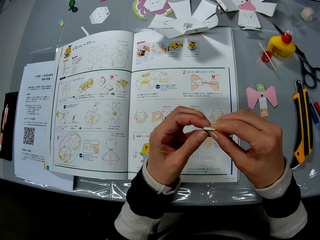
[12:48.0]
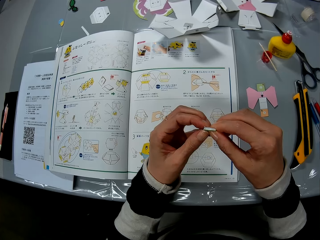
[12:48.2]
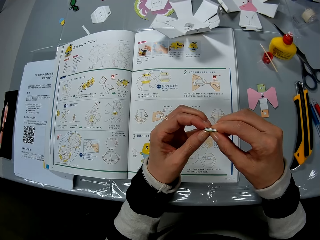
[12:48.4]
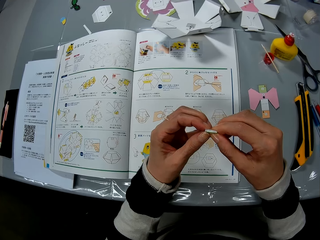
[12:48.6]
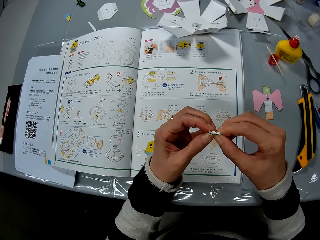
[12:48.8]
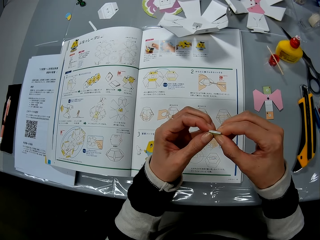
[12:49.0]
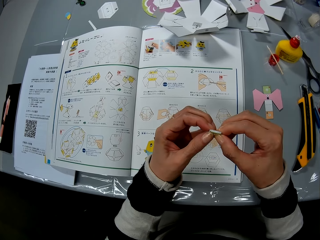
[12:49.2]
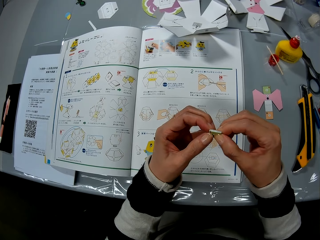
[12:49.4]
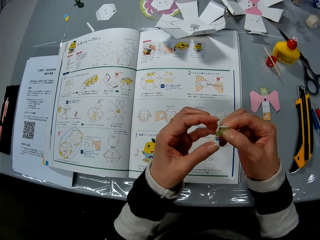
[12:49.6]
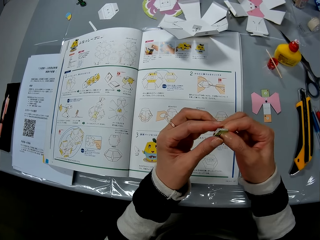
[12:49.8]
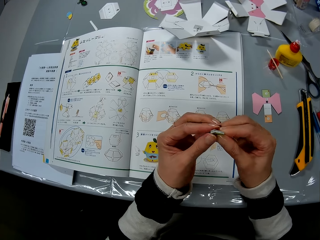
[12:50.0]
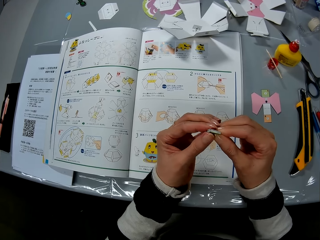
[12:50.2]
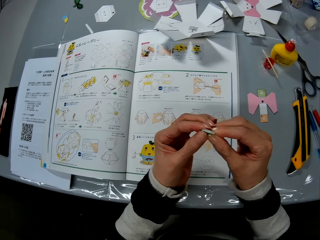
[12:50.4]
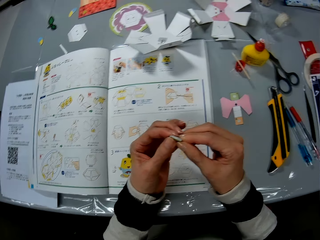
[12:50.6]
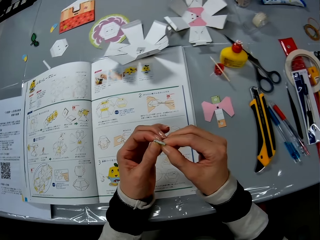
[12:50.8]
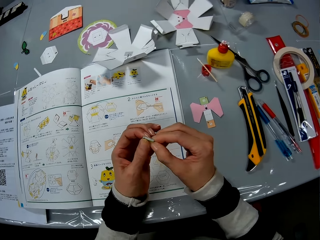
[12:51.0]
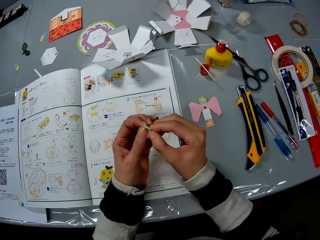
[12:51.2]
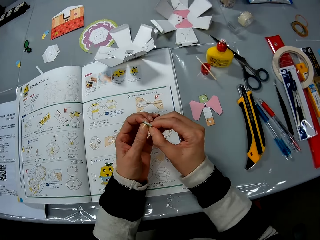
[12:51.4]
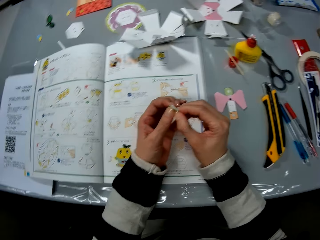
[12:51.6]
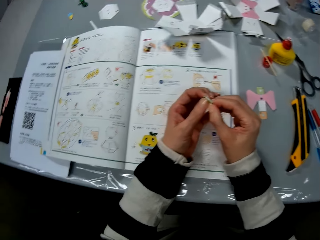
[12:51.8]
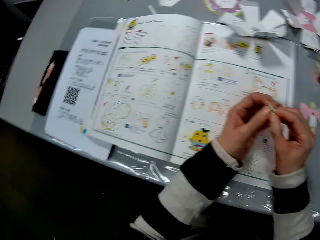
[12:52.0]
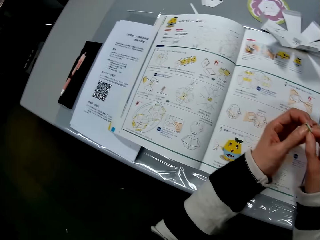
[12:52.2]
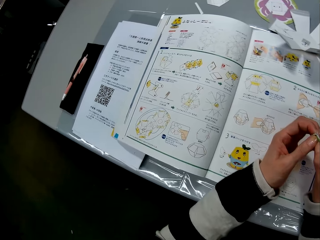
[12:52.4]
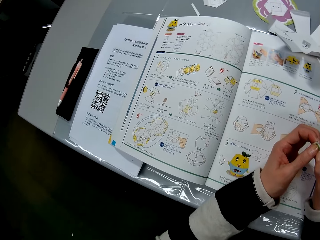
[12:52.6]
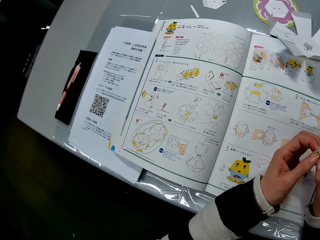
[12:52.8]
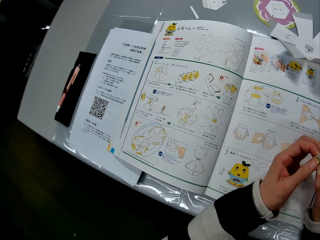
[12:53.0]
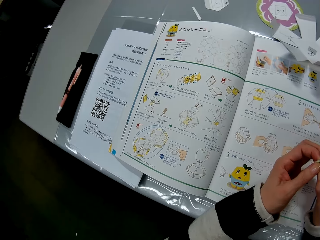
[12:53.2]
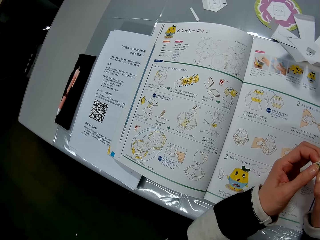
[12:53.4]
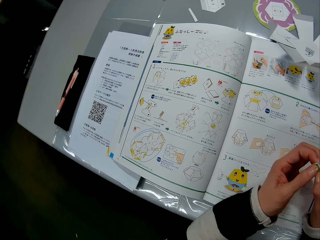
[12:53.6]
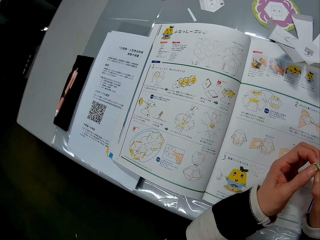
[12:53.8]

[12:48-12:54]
The camera wearer presses the piece of craft paper with her hands.

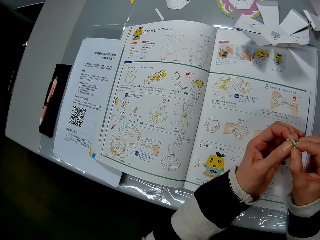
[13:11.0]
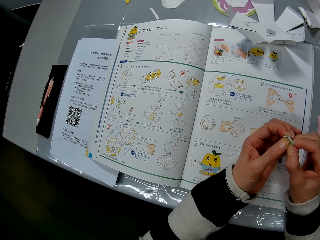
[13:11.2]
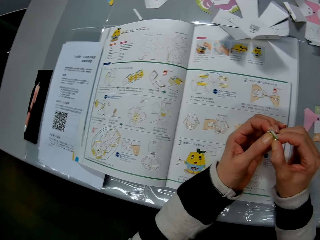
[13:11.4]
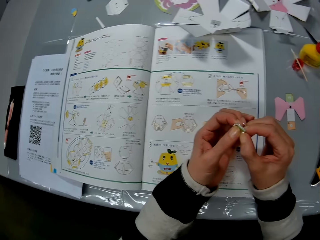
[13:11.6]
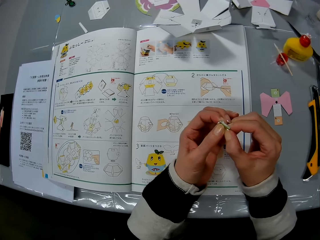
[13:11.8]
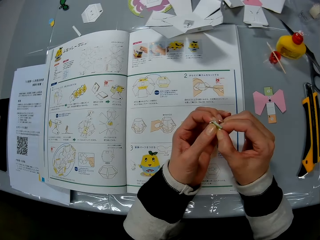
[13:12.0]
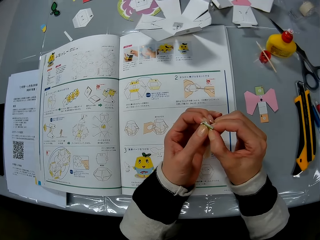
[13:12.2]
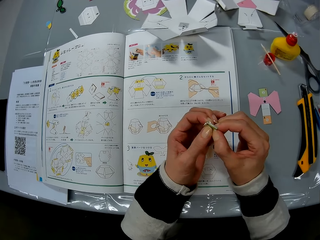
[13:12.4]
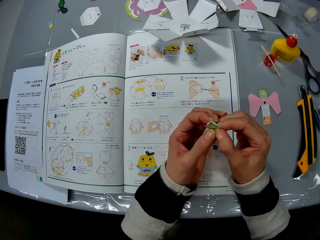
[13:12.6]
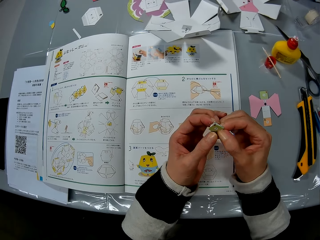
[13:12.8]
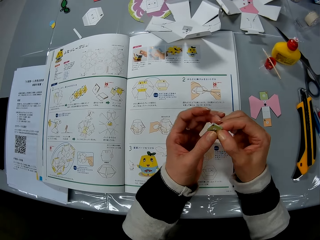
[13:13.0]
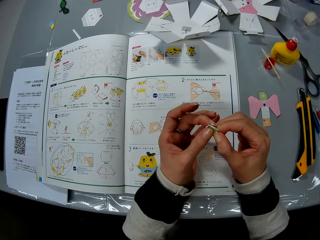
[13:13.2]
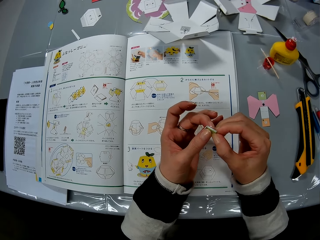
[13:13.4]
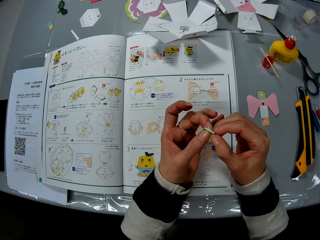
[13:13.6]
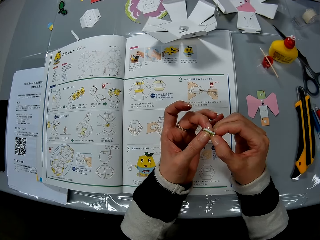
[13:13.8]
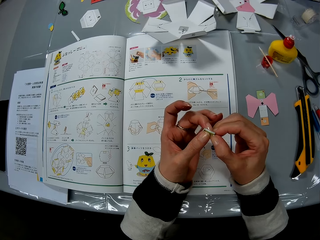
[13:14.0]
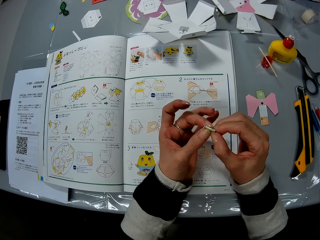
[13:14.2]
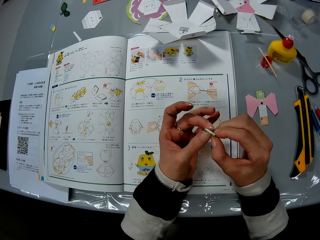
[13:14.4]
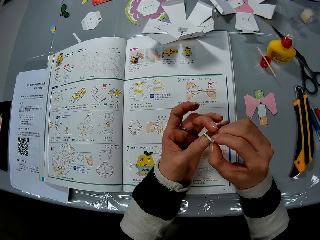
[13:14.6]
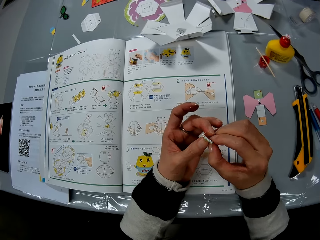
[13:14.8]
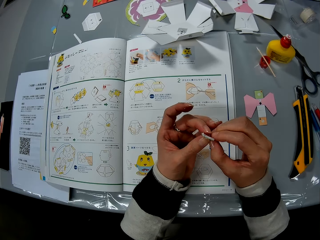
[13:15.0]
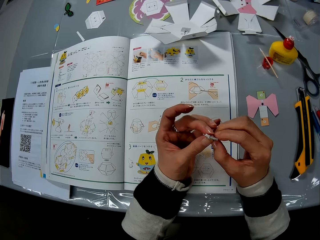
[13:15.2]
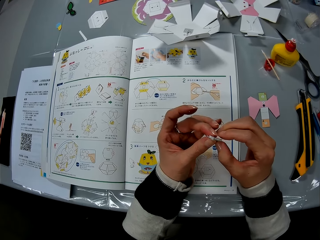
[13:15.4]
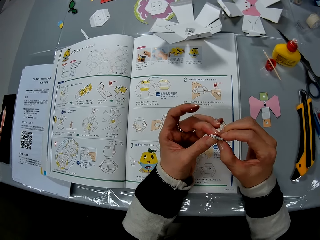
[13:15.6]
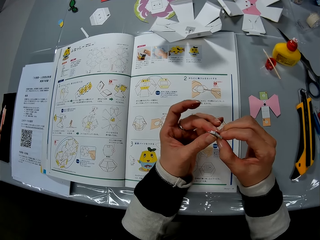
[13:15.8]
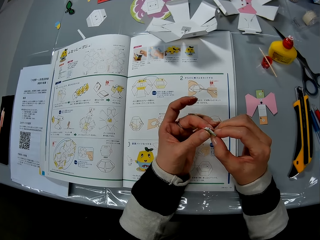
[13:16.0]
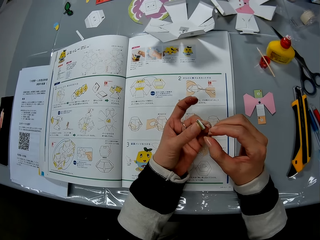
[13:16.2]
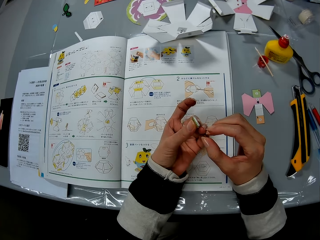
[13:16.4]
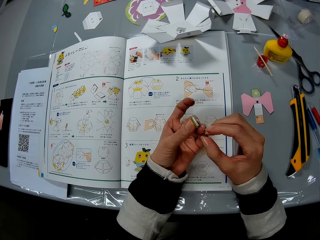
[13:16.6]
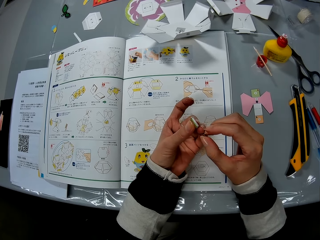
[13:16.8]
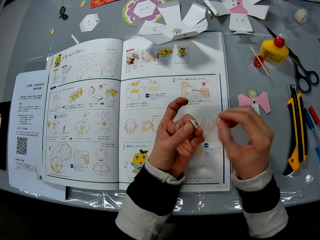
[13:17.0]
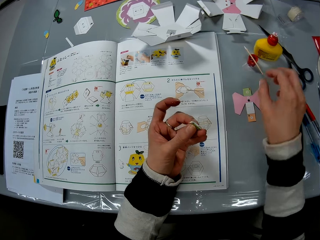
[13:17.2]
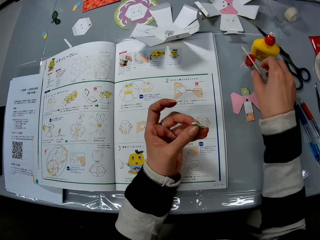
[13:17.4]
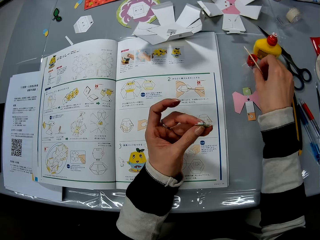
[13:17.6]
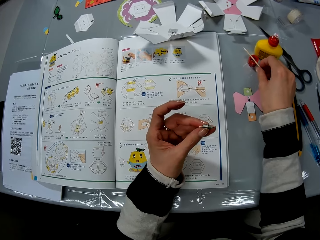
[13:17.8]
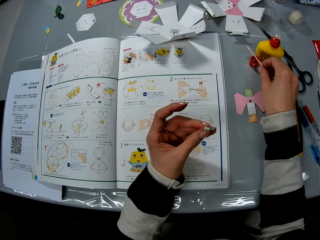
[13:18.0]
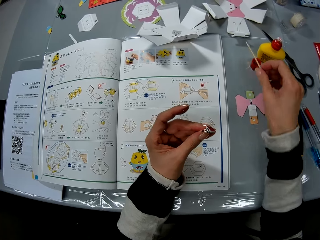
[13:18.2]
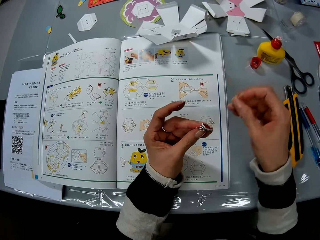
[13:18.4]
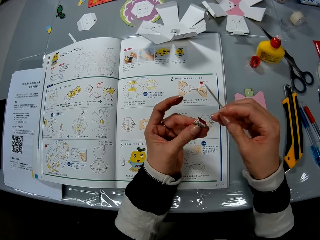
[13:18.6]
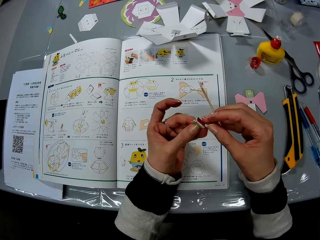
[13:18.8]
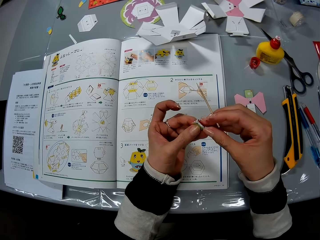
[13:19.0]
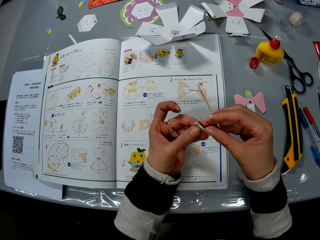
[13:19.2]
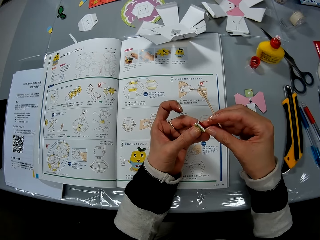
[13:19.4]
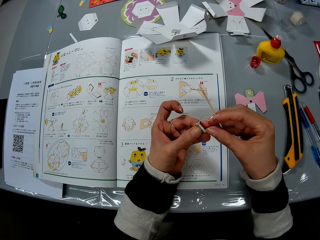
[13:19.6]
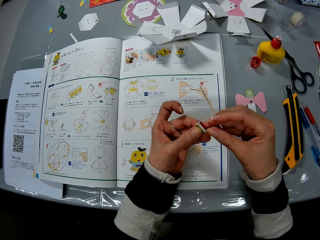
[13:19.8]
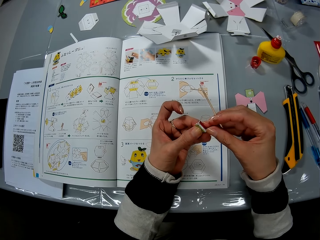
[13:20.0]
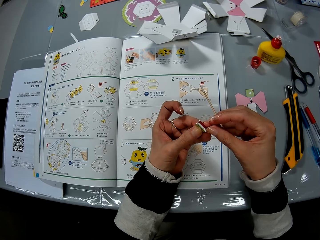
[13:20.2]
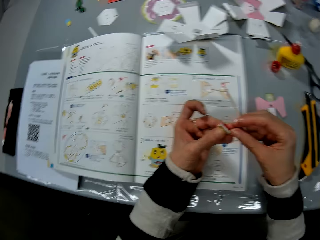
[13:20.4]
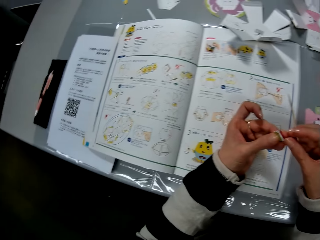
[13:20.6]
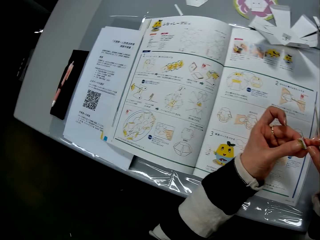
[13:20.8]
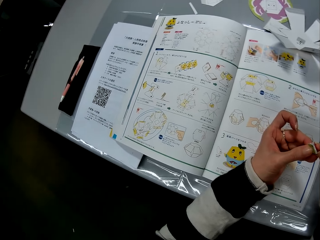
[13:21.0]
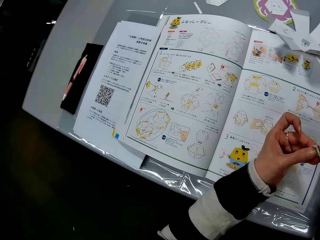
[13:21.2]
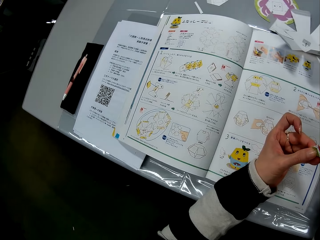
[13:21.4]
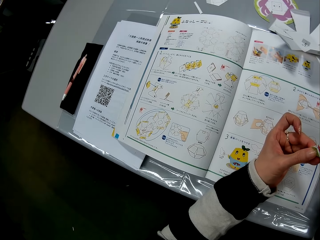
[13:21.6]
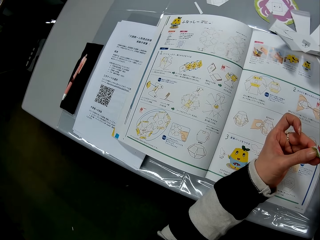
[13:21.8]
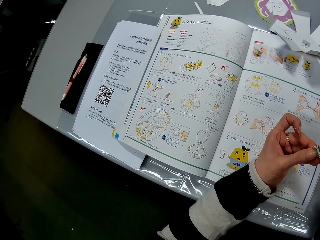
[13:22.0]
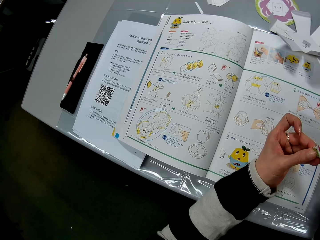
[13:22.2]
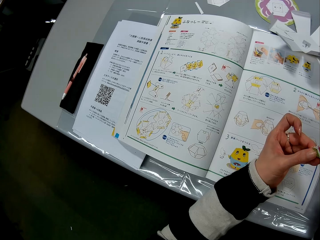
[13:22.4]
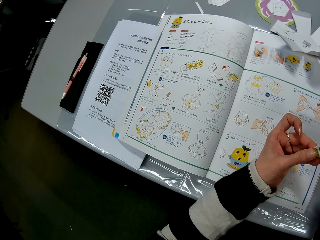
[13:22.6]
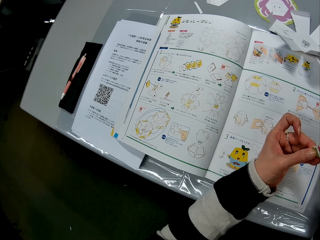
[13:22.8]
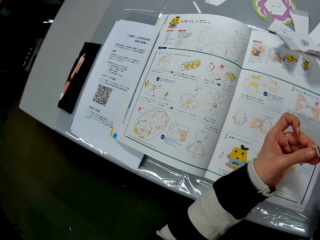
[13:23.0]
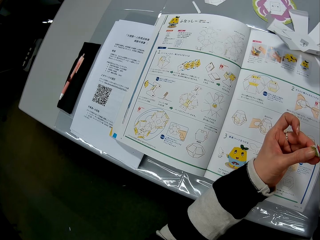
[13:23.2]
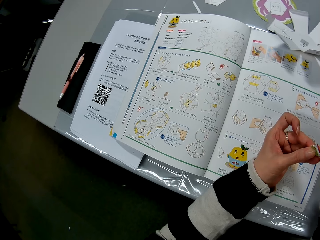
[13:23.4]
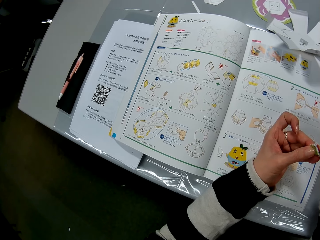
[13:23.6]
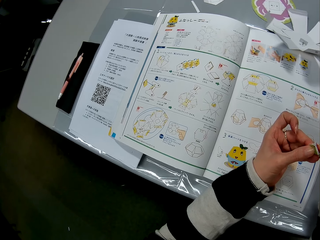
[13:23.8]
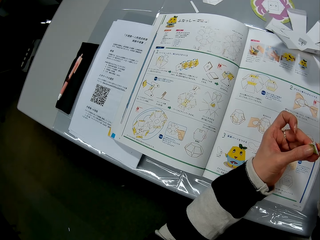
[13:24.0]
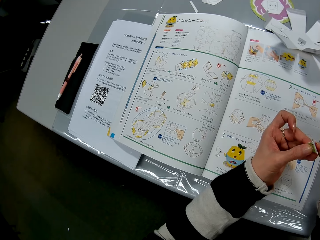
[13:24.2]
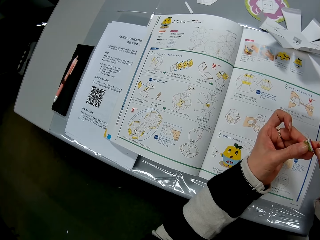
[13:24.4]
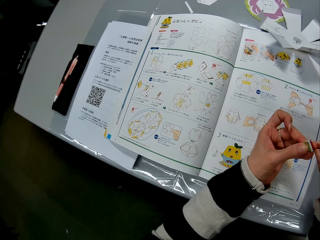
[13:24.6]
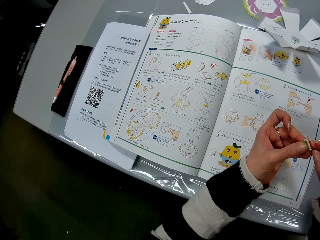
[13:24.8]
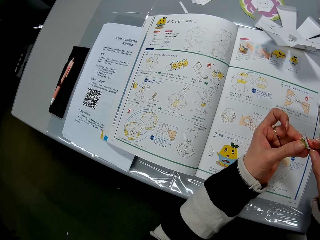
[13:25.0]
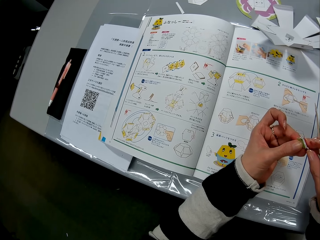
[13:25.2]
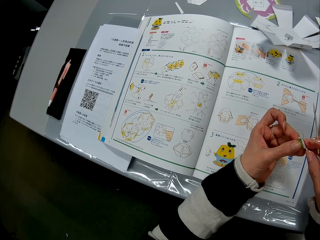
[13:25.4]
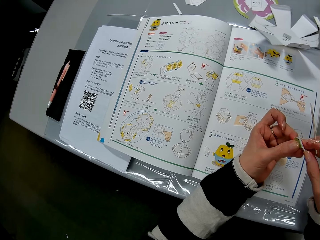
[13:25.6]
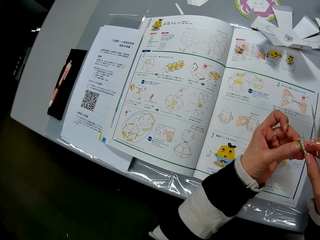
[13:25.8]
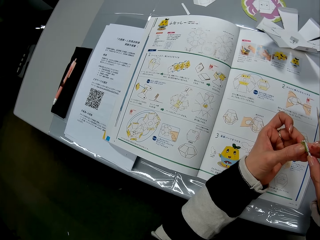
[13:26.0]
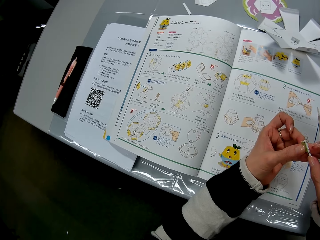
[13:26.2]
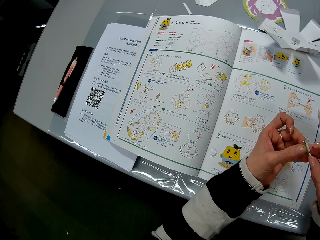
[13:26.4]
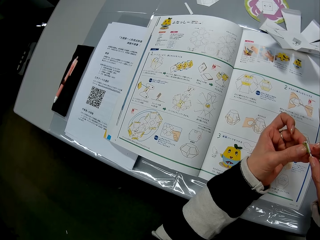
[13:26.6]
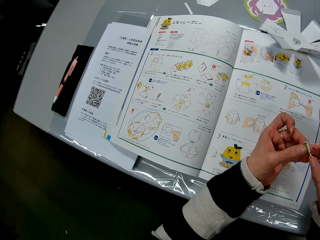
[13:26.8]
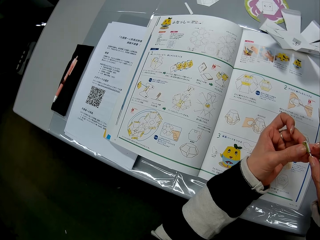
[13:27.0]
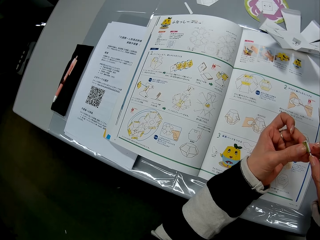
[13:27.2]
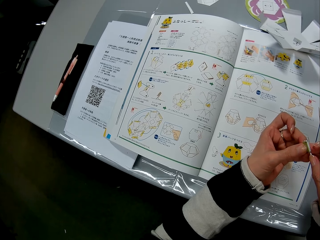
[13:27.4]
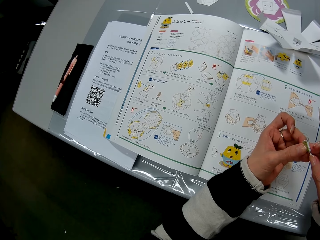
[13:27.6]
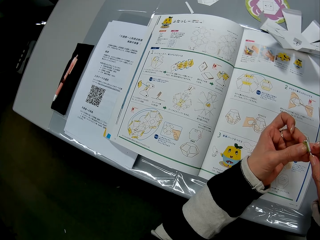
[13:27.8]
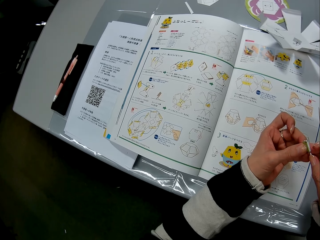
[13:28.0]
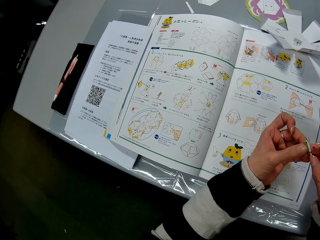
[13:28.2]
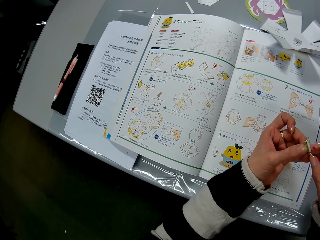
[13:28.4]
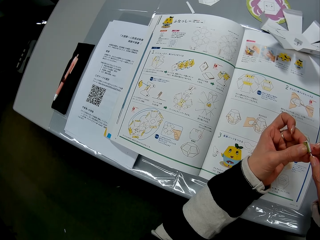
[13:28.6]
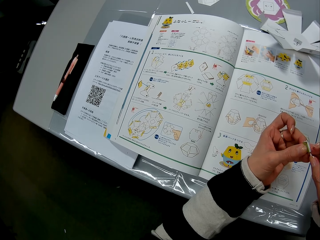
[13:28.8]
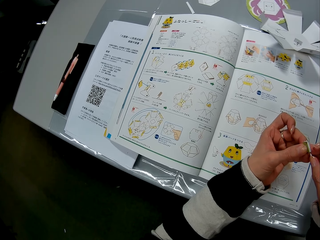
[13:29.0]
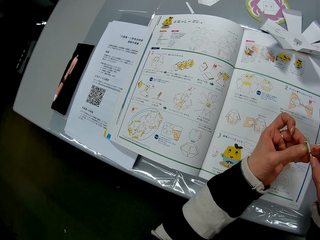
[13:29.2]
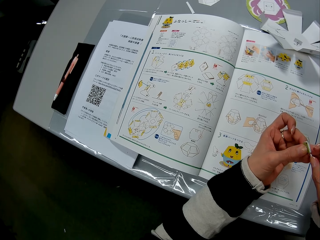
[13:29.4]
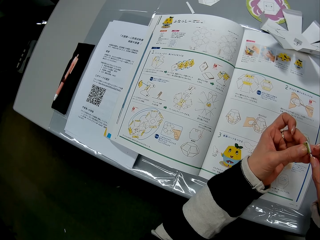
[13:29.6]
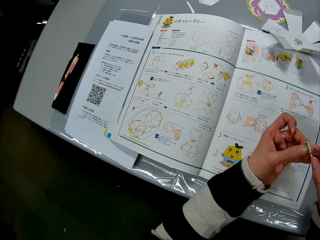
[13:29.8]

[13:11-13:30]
The camera wearer looks around the table. She folds the card. She picks up the stick from the glue bottle cap. She adjusts the piece of craft paper with her hand. She looks at the book.
